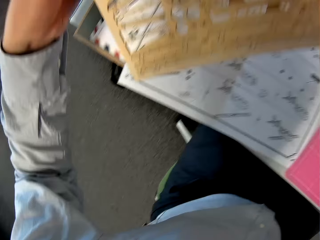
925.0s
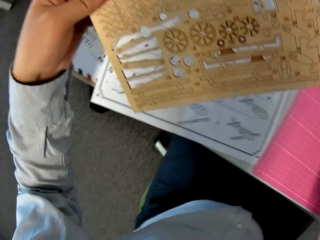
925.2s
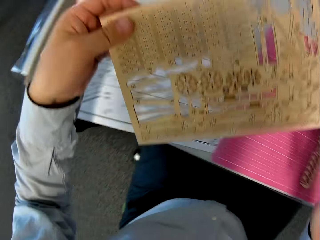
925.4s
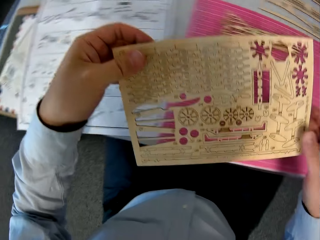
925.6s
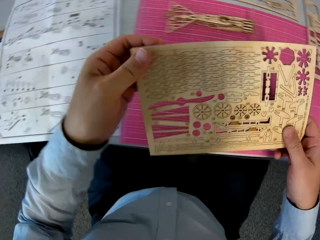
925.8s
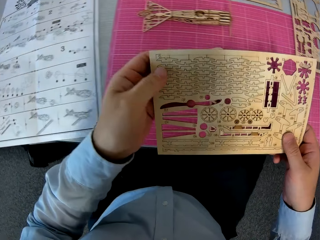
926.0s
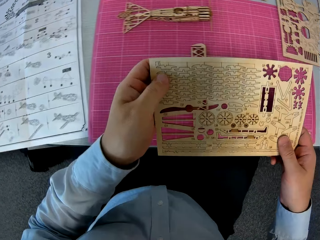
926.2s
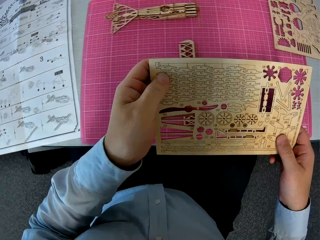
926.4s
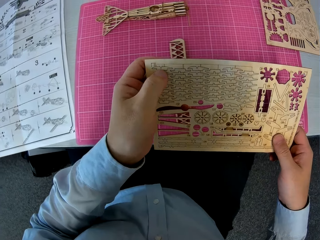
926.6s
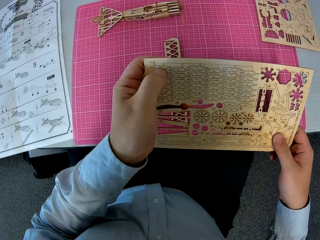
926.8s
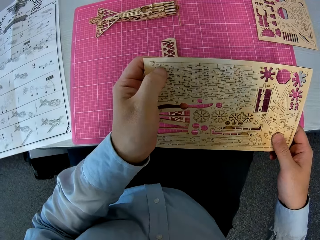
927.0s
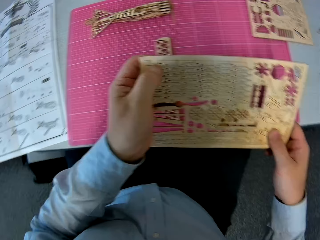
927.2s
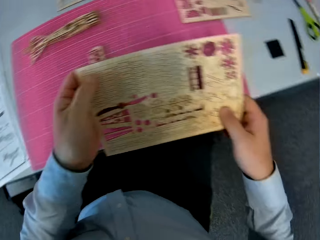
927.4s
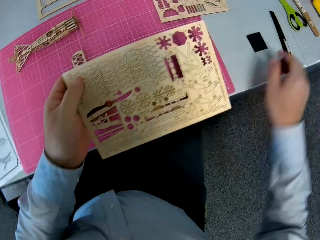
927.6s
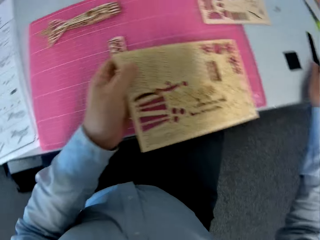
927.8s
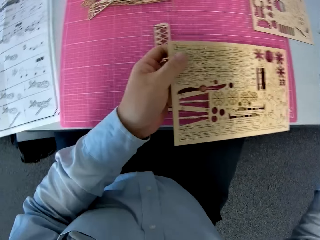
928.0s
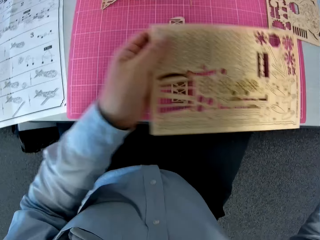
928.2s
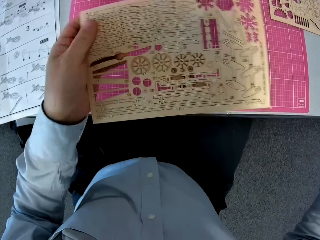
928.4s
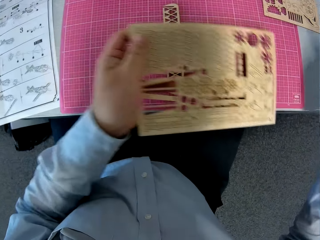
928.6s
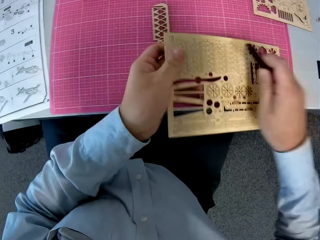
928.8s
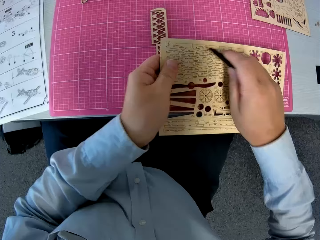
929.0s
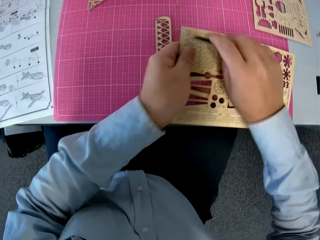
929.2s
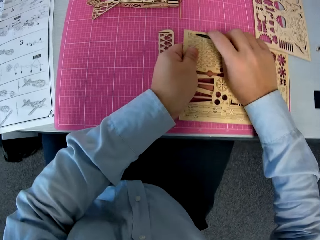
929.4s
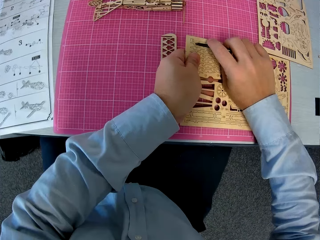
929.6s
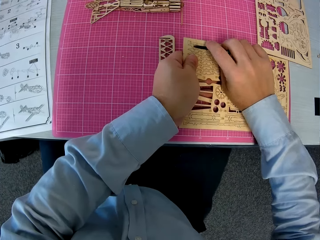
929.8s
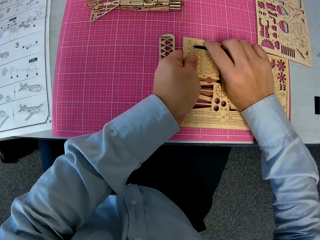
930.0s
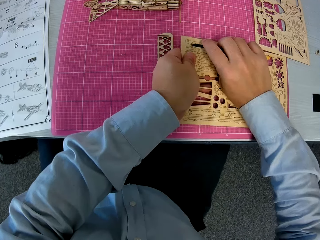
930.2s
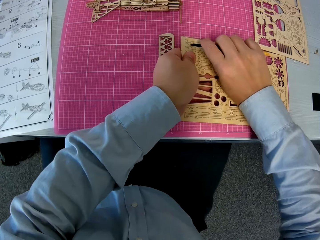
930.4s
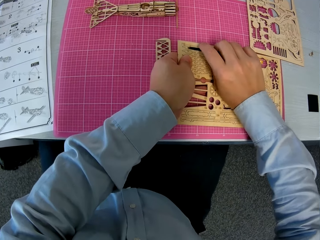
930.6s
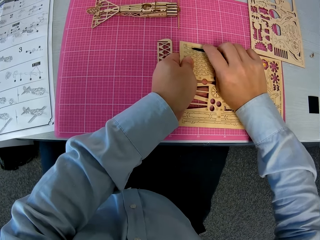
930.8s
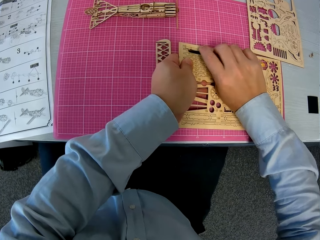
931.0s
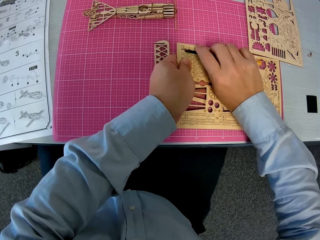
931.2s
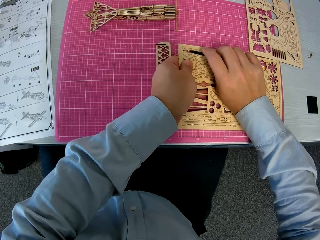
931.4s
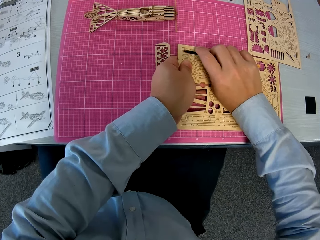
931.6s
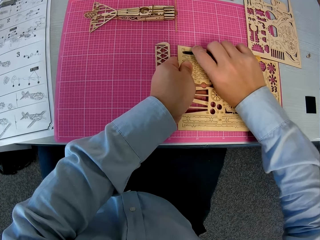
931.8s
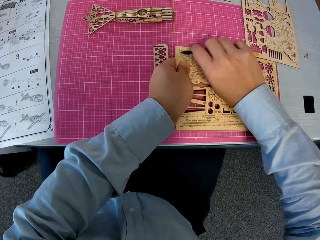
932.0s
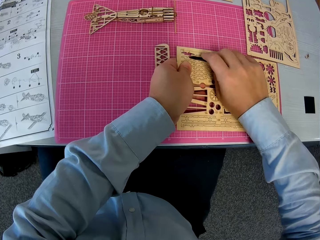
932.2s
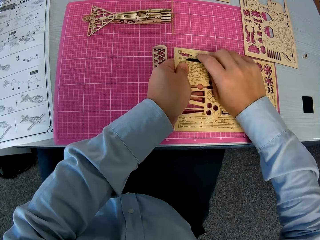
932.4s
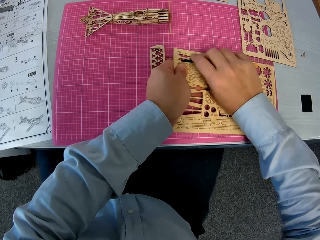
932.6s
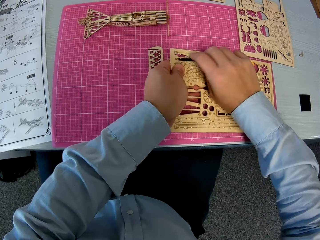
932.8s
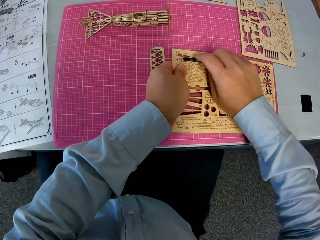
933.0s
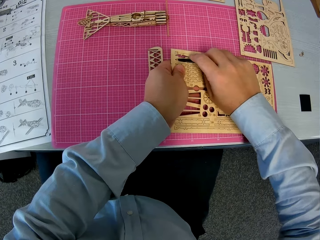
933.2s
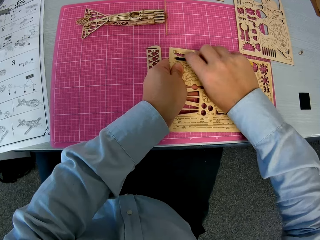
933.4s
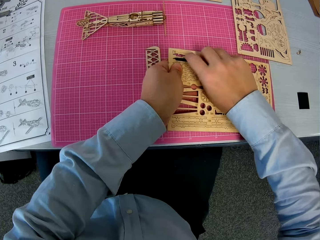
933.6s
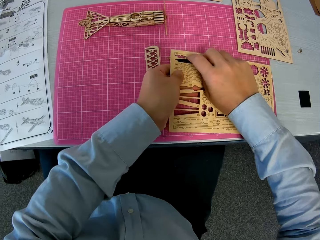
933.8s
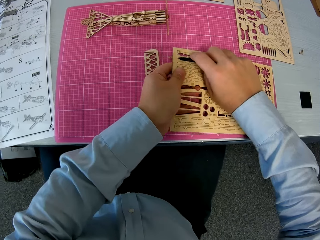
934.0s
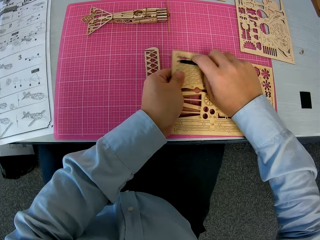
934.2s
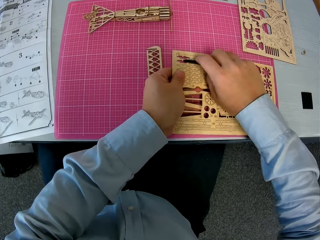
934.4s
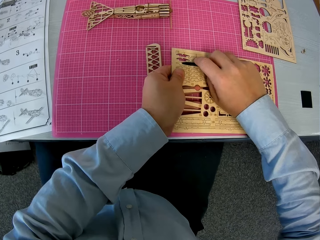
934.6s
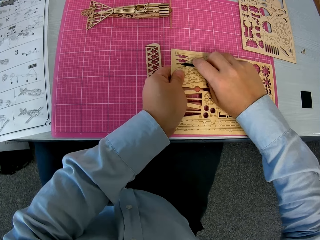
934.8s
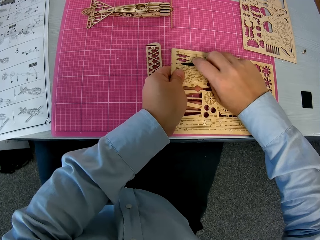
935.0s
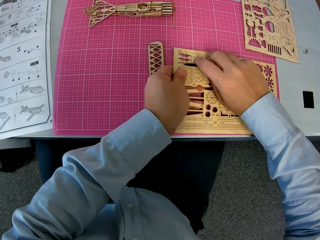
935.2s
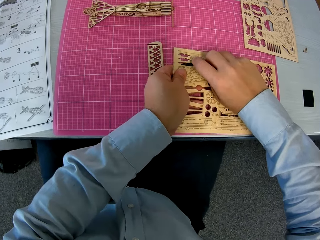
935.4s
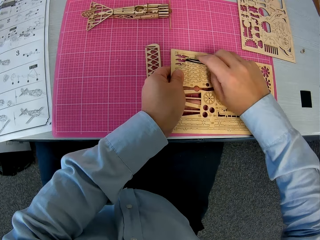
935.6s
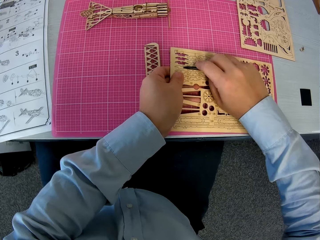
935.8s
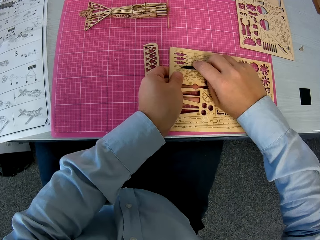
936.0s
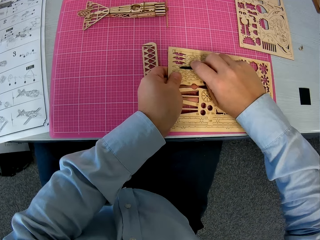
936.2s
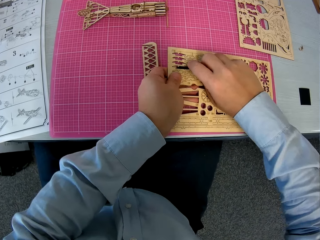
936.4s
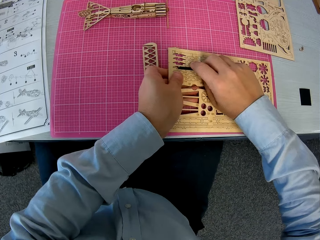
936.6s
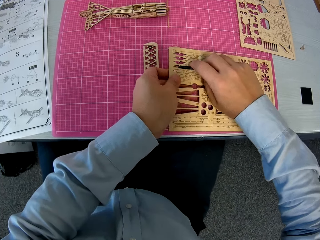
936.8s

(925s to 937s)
The camera wearer holds something. He presses his left thumb on the wooden sheet. He picks up a retractable knife from the table. He puts something on the table. He detaches some wooden pieces from the wooden sheet with the retractable knife. He cuts the airplane model parts.

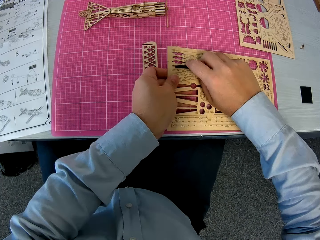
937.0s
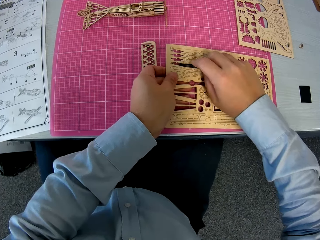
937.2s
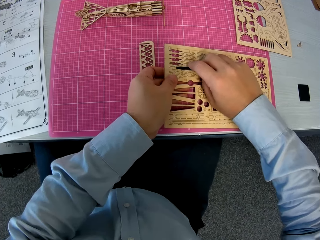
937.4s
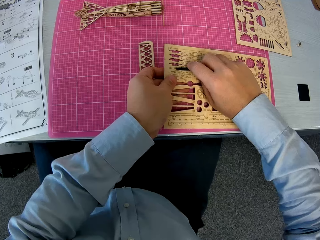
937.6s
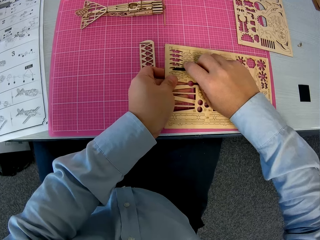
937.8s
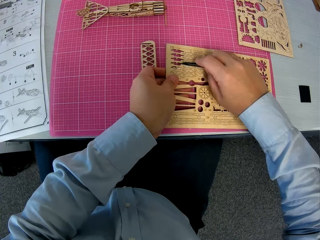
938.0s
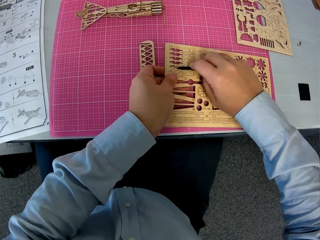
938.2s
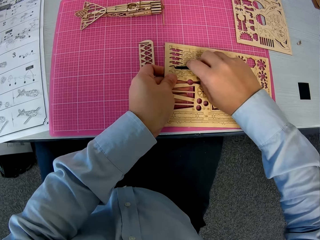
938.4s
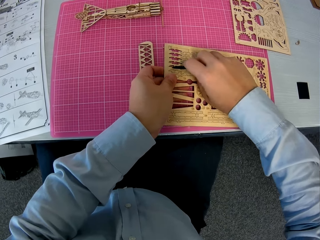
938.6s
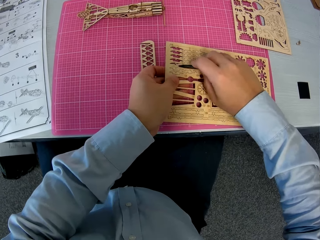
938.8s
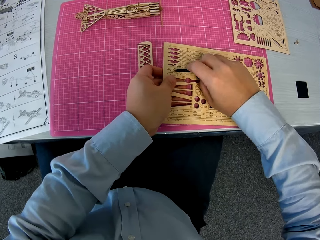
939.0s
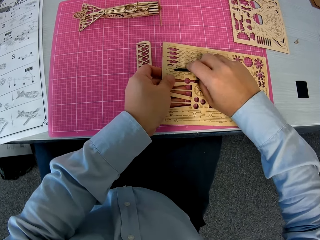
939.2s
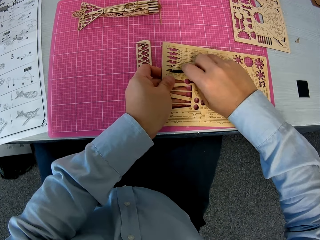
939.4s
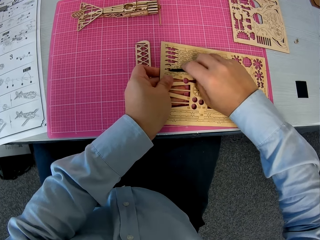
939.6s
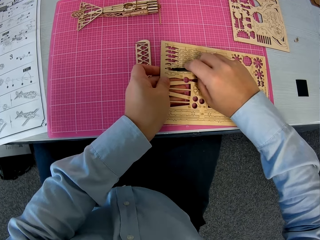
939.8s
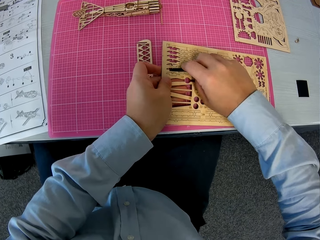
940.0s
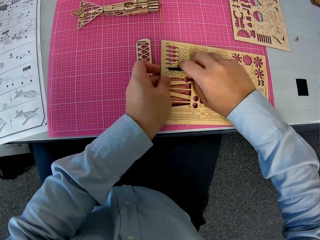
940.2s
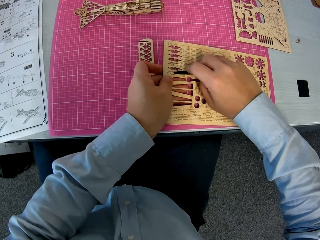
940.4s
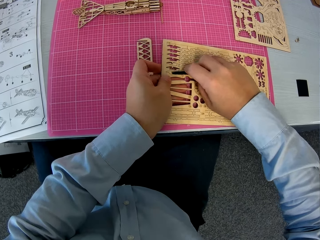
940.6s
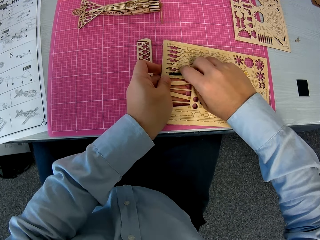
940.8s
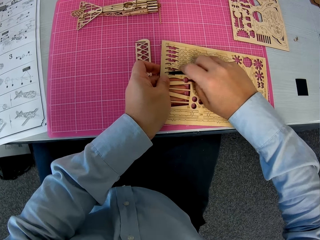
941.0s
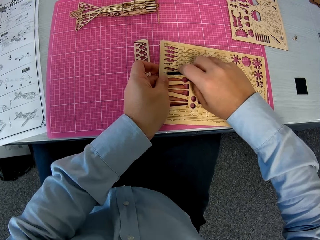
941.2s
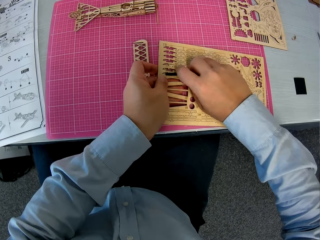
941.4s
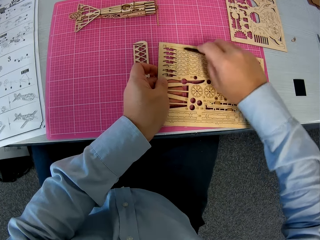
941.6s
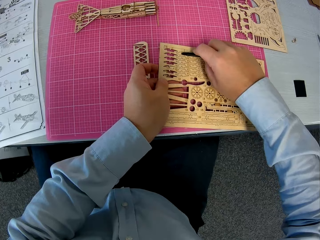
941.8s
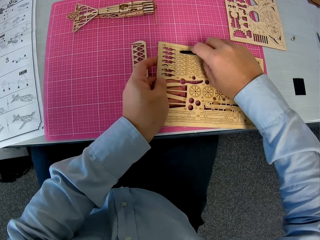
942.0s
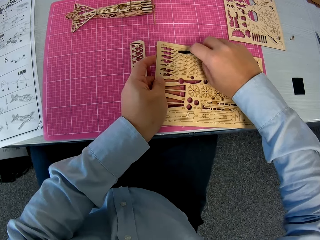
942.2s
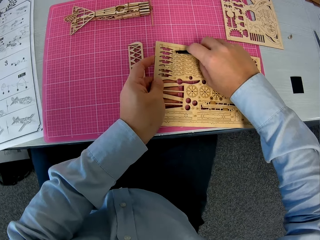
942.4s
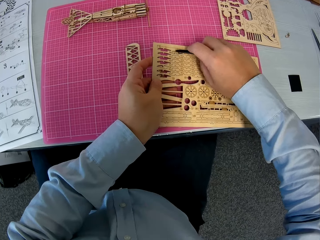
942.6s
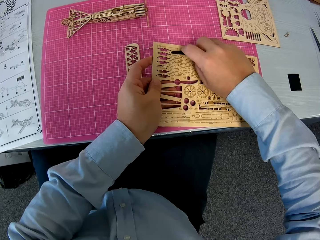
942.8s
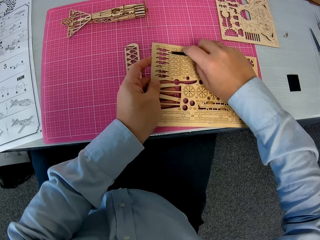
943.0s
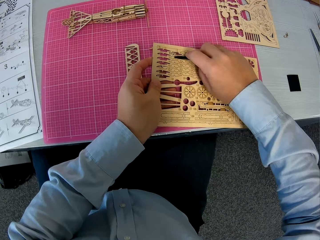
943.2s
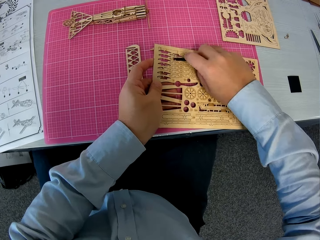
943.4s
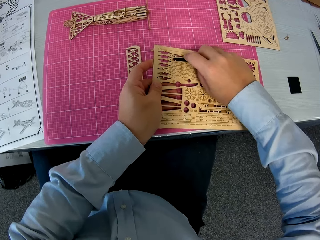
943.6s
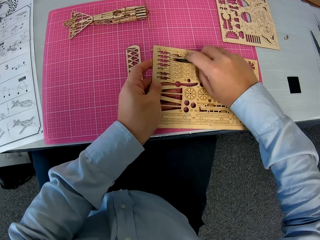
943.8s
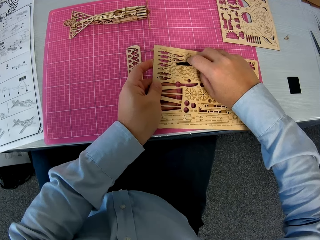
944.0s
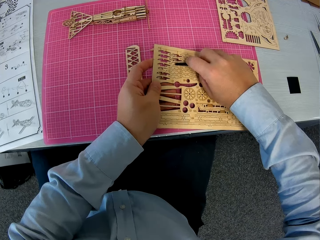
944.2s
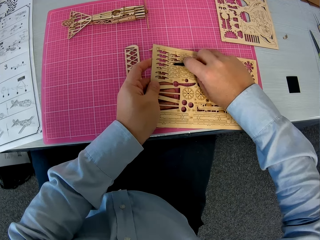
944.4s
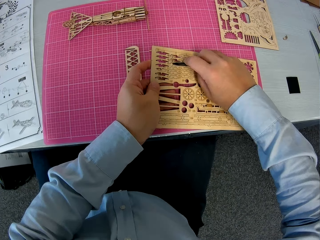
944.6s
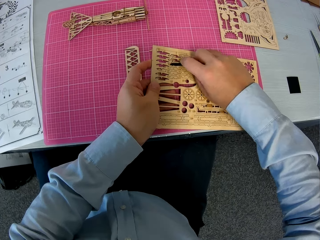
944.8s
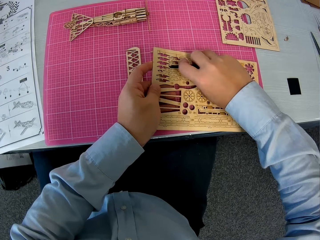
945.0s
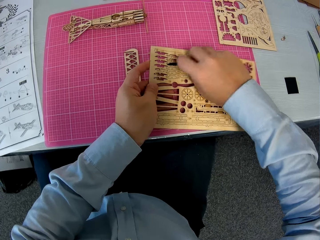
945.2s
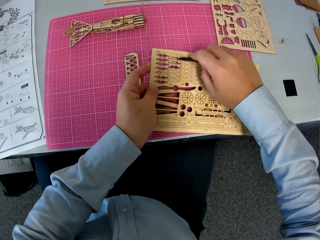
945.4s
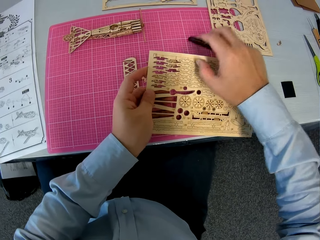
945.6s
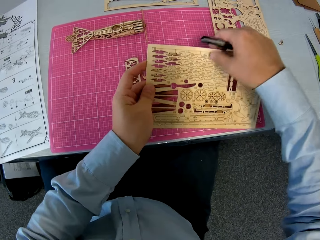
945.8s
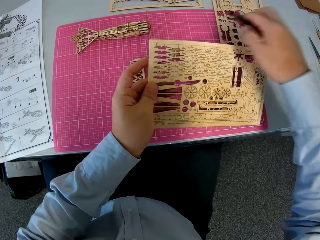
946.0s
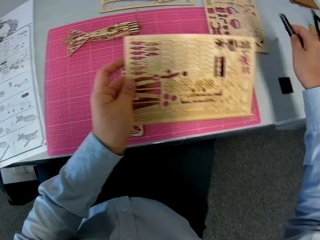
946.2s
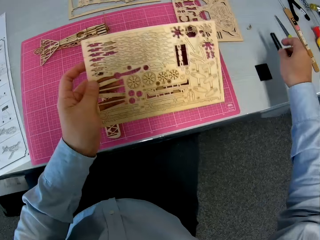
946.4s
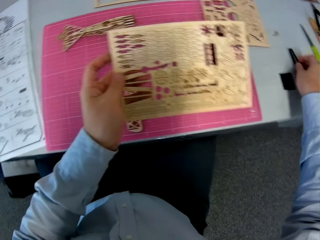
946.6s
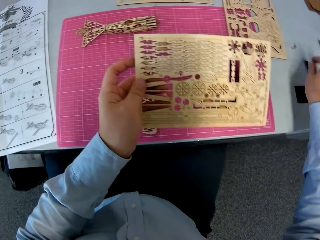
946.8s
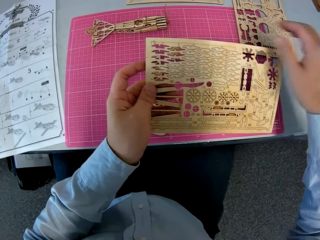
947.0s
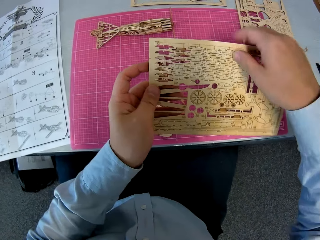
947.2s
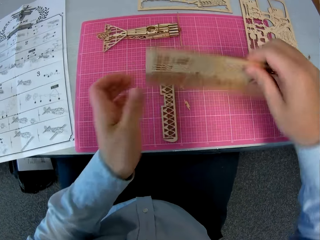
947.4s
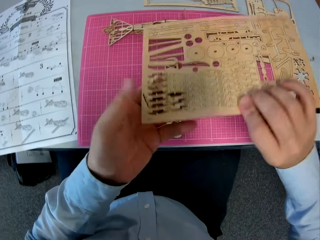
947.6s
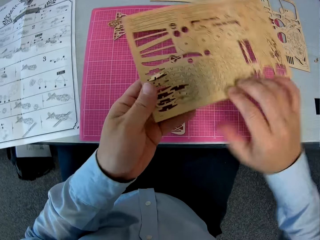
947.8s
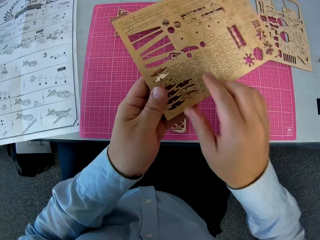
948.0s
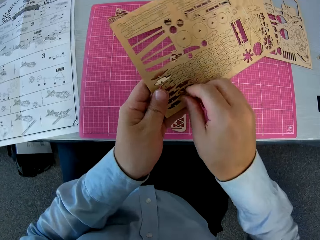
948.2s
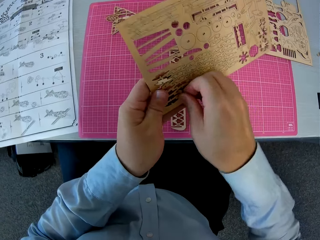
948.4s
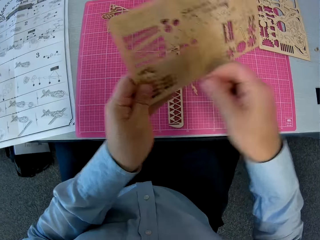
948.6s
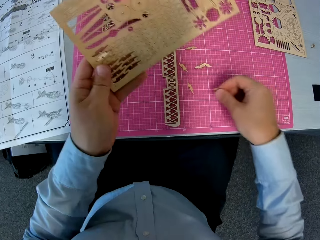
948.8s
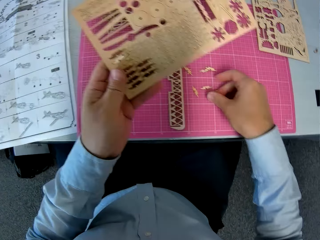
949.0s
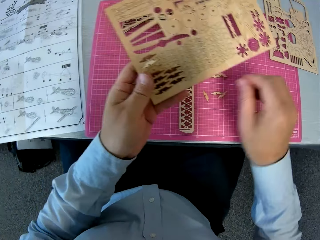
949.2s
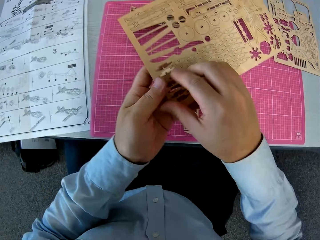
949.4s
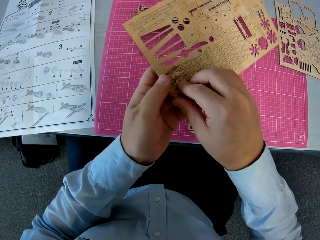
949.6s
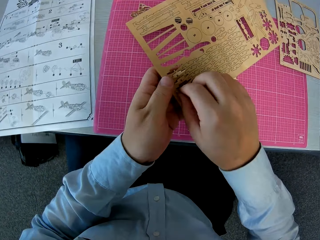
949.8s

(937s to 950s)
The camera wearer lifts something. He places the retractable knife on the table. He turns over the wooden sheet. He detaches the wooden pieces from the wooden sheet with his left hand. He puts the airplane model part on the table. He removes the airplane model part from something.
